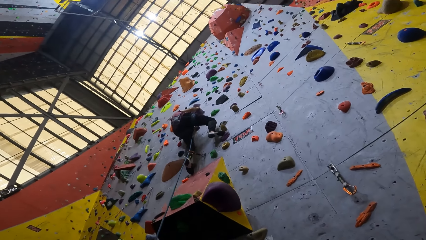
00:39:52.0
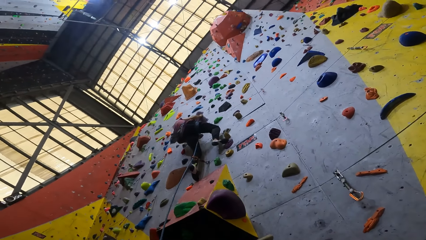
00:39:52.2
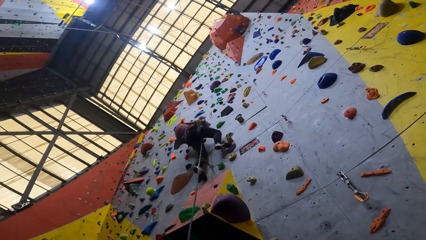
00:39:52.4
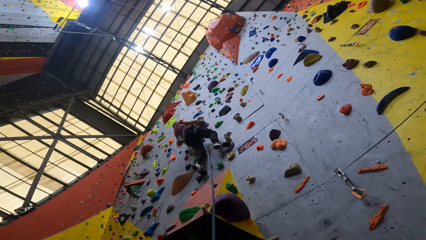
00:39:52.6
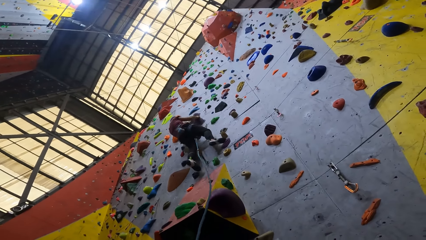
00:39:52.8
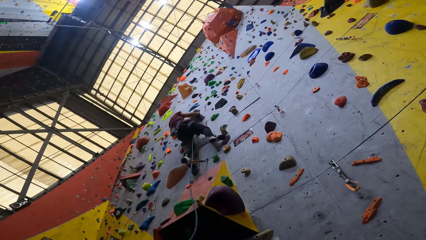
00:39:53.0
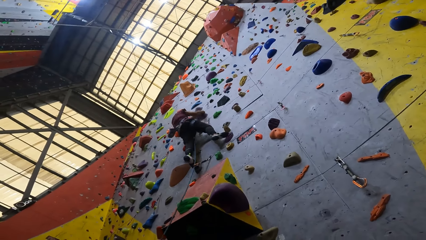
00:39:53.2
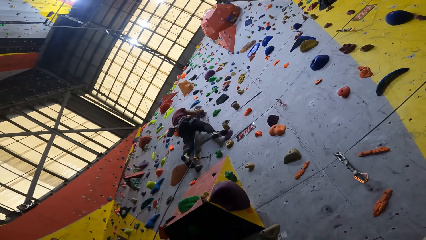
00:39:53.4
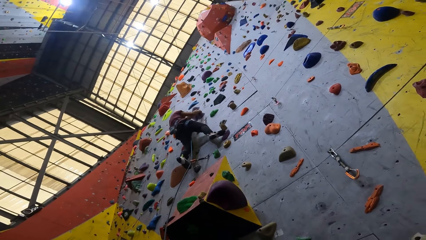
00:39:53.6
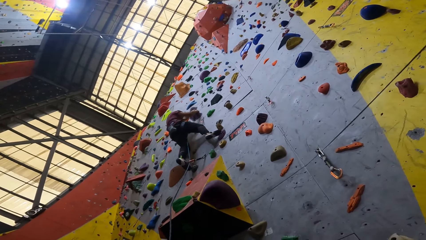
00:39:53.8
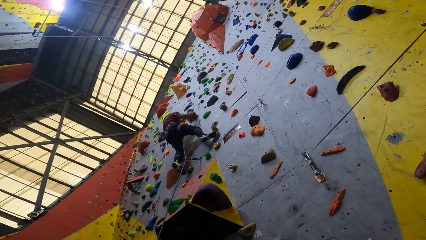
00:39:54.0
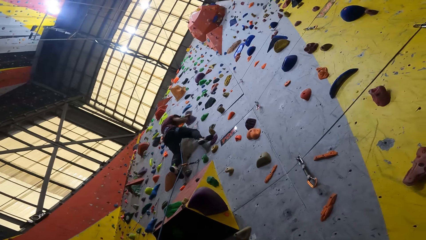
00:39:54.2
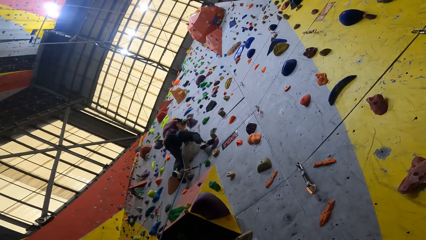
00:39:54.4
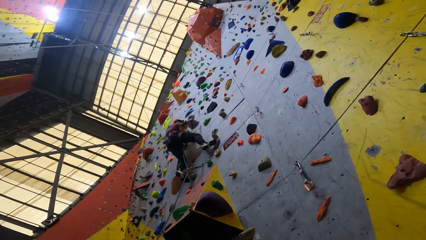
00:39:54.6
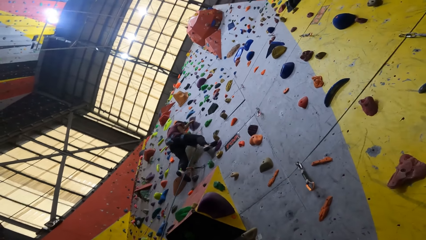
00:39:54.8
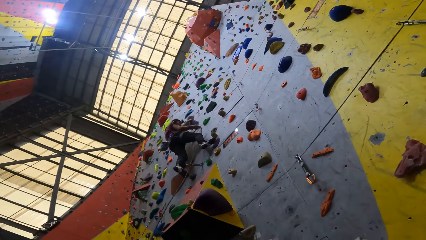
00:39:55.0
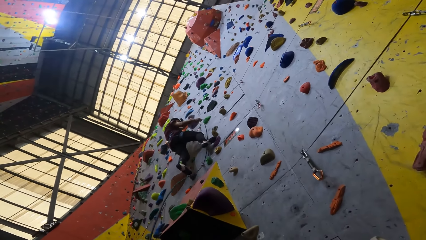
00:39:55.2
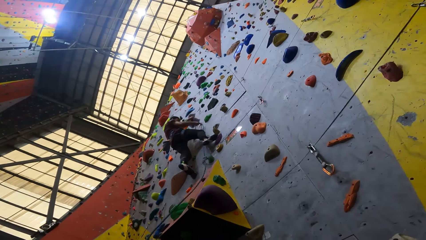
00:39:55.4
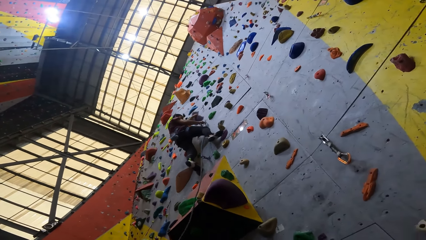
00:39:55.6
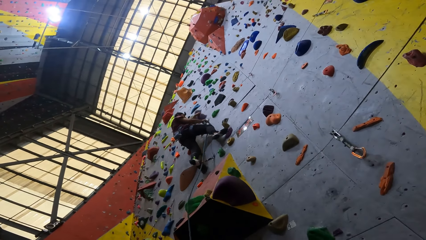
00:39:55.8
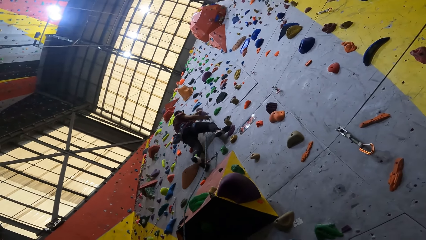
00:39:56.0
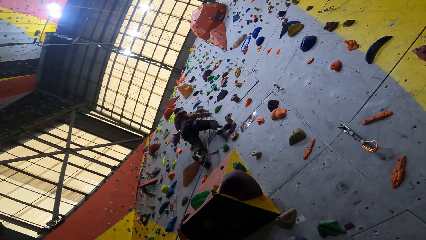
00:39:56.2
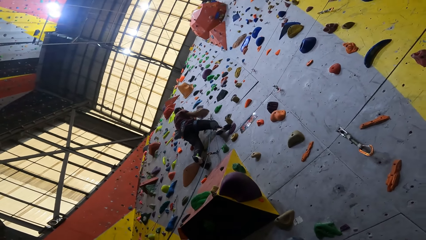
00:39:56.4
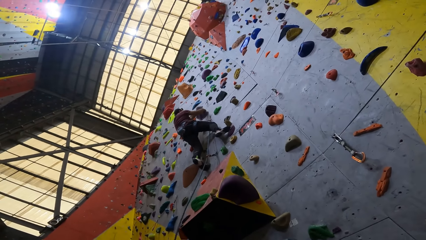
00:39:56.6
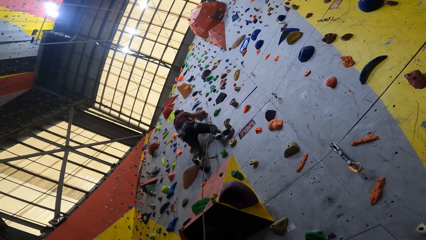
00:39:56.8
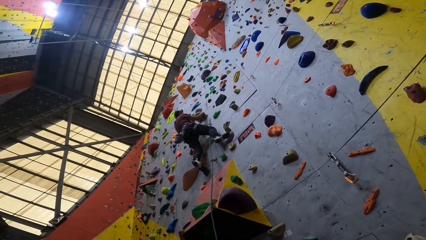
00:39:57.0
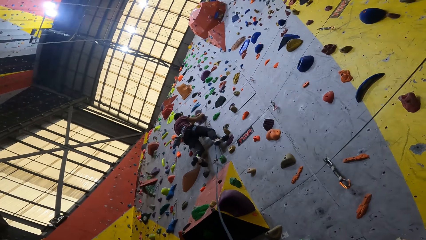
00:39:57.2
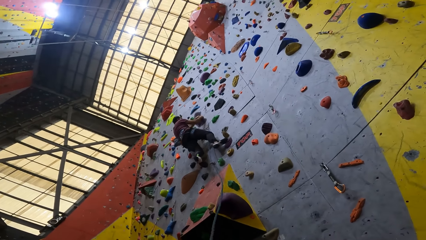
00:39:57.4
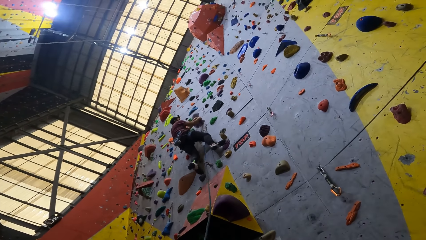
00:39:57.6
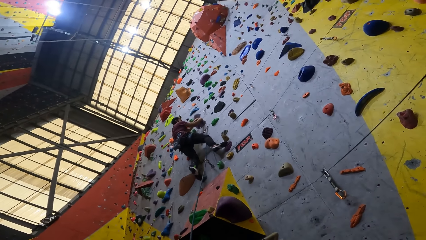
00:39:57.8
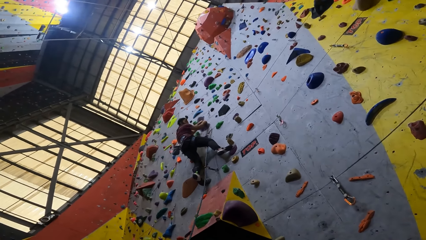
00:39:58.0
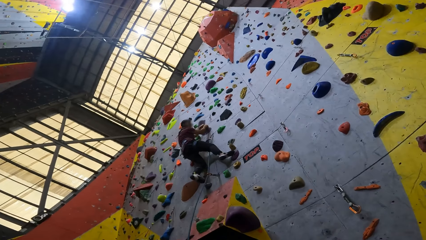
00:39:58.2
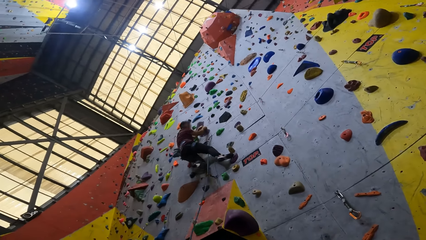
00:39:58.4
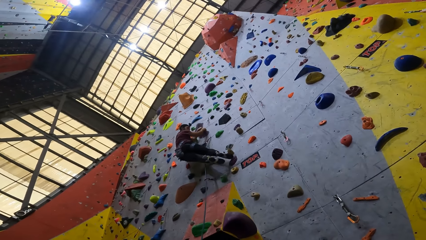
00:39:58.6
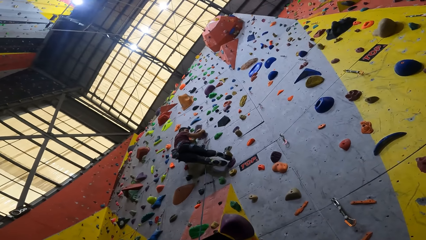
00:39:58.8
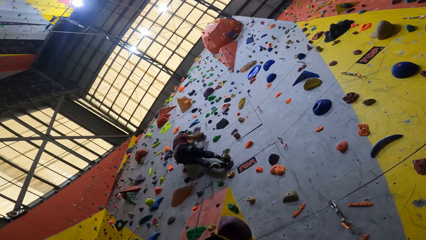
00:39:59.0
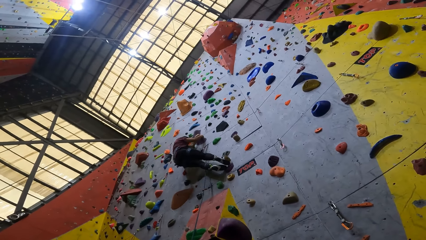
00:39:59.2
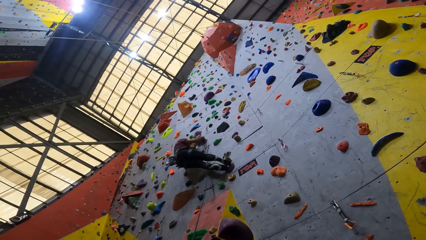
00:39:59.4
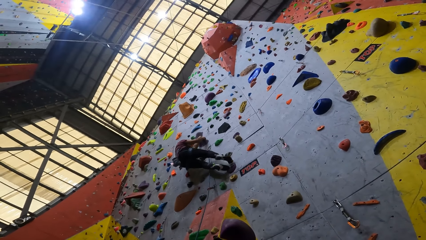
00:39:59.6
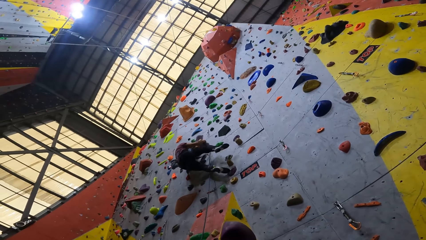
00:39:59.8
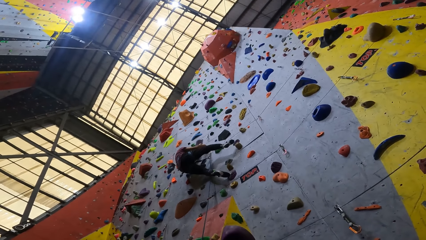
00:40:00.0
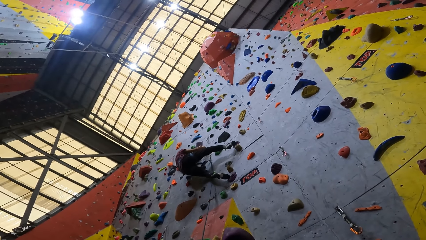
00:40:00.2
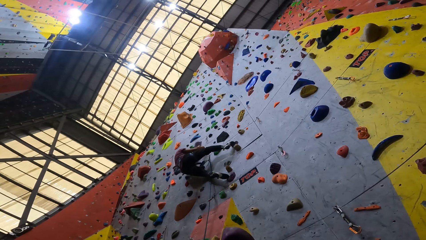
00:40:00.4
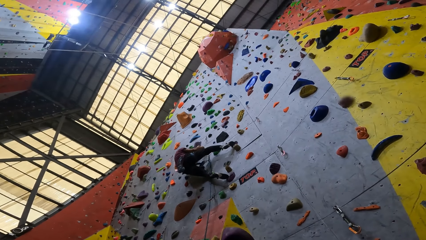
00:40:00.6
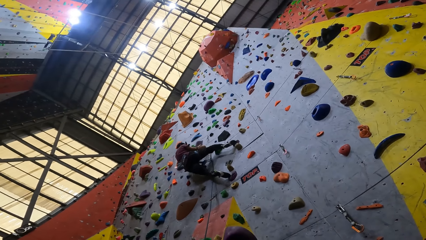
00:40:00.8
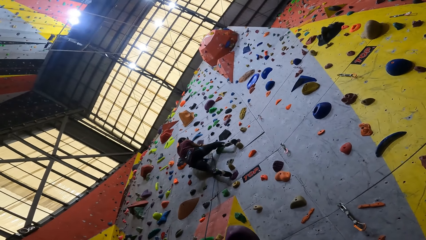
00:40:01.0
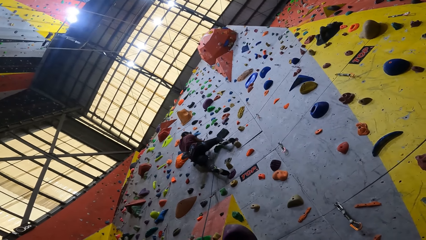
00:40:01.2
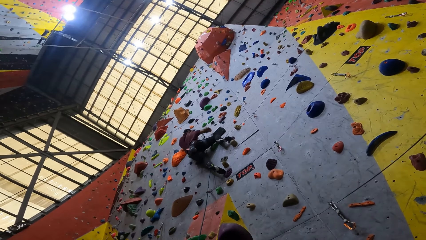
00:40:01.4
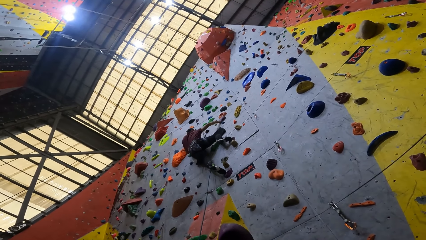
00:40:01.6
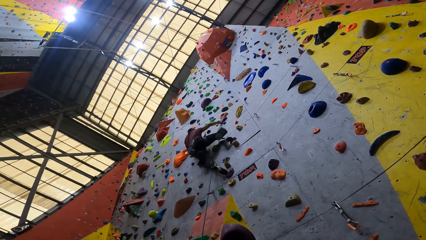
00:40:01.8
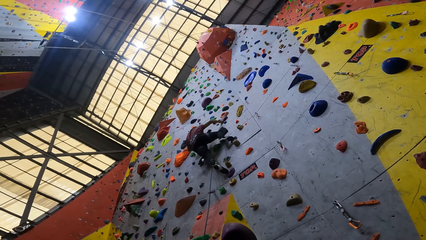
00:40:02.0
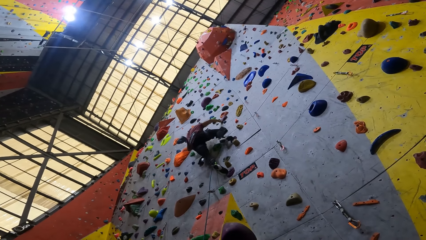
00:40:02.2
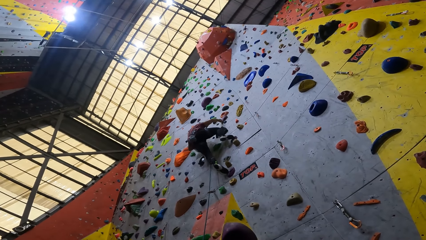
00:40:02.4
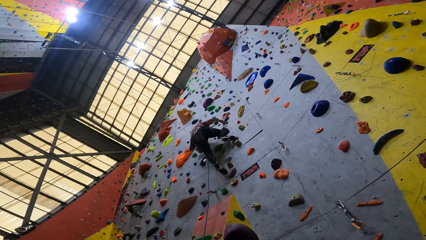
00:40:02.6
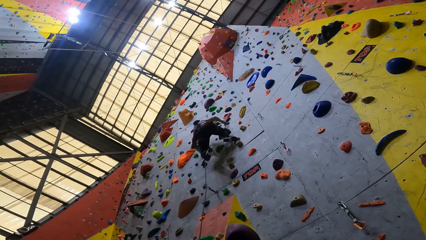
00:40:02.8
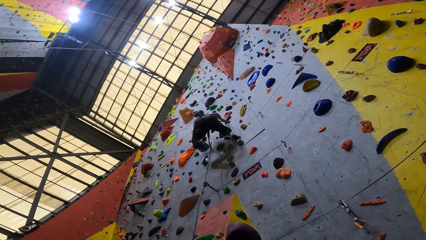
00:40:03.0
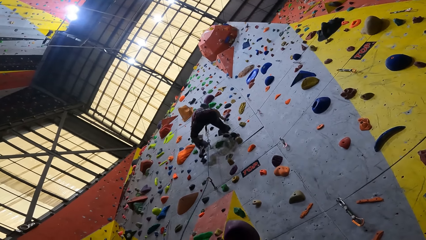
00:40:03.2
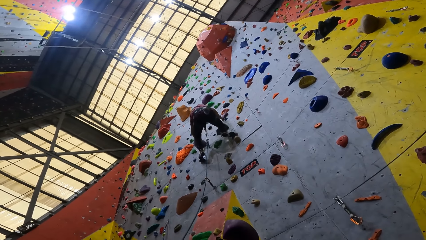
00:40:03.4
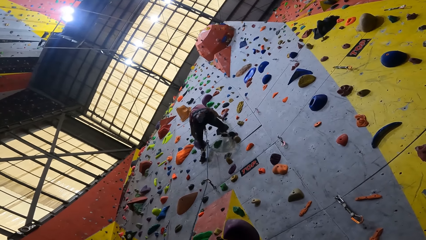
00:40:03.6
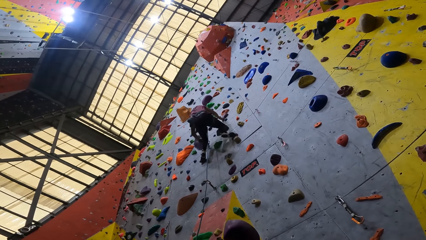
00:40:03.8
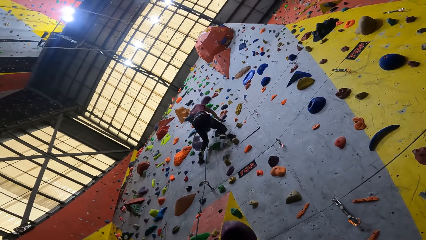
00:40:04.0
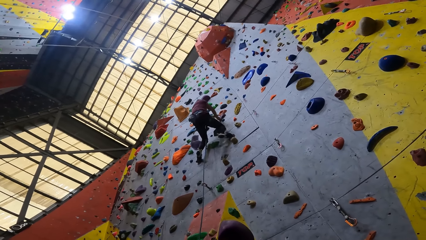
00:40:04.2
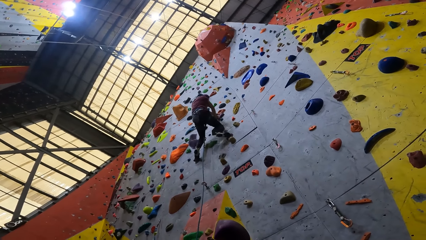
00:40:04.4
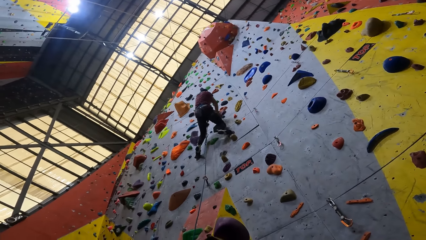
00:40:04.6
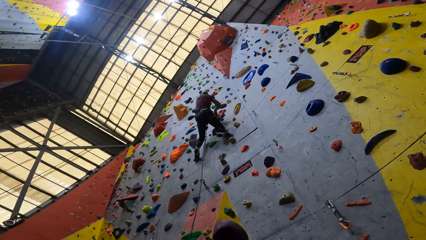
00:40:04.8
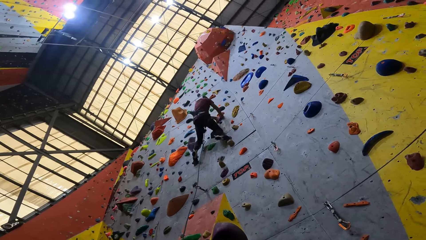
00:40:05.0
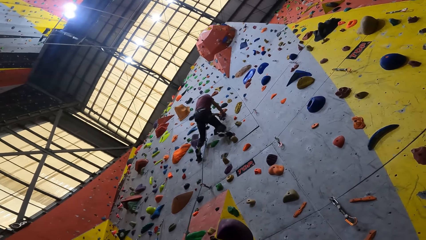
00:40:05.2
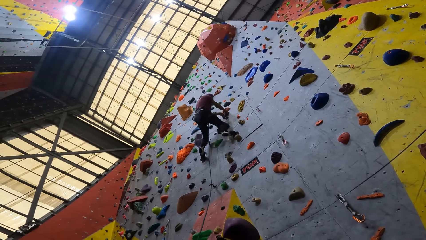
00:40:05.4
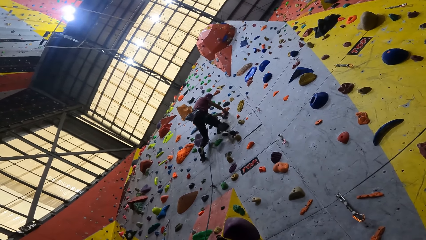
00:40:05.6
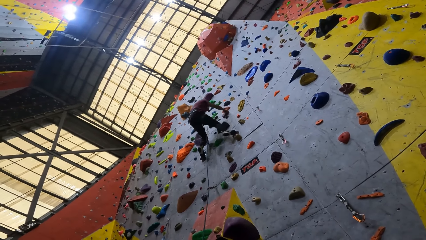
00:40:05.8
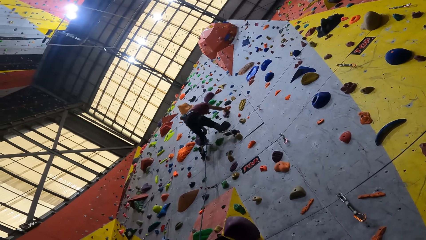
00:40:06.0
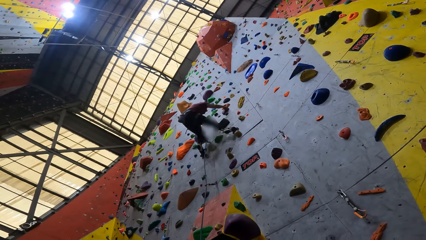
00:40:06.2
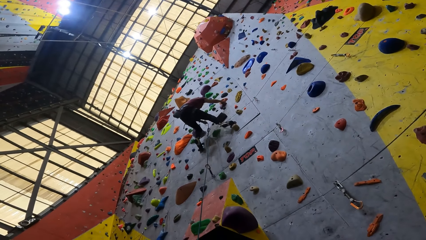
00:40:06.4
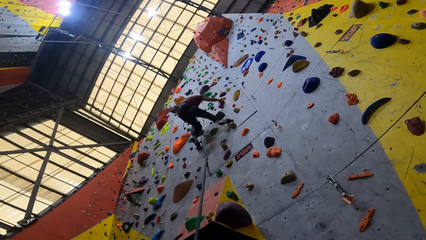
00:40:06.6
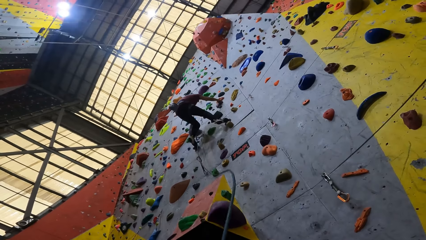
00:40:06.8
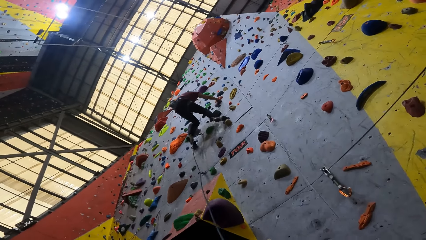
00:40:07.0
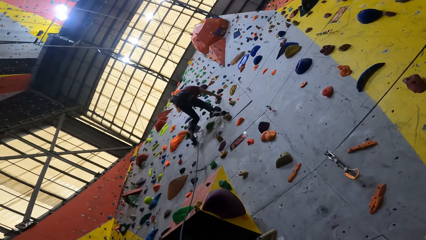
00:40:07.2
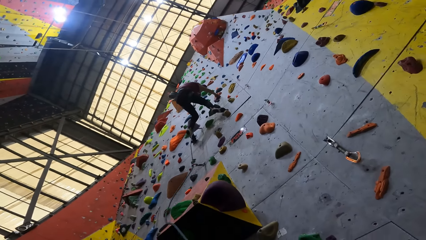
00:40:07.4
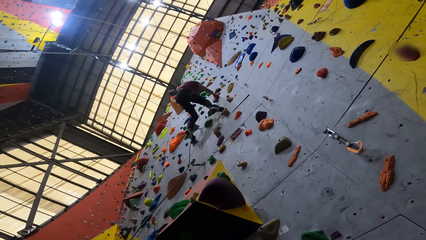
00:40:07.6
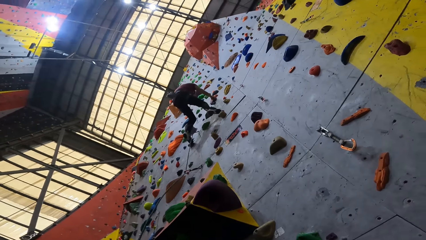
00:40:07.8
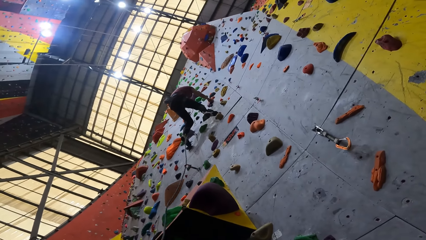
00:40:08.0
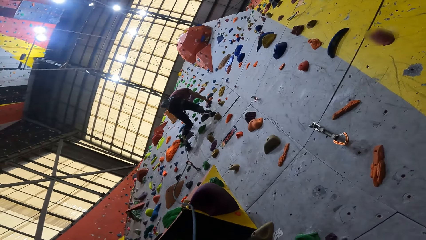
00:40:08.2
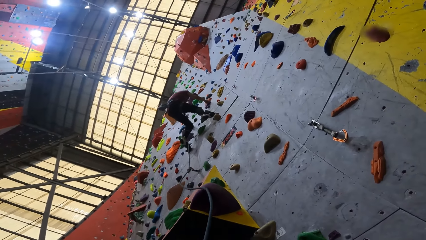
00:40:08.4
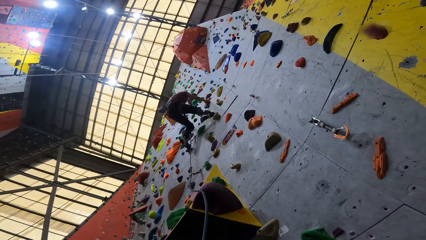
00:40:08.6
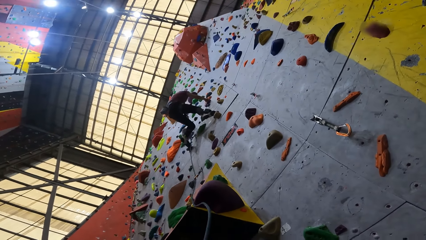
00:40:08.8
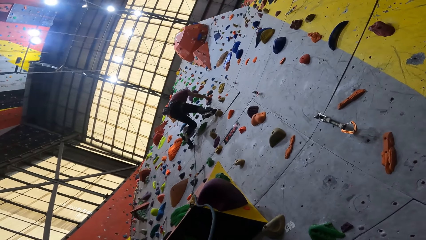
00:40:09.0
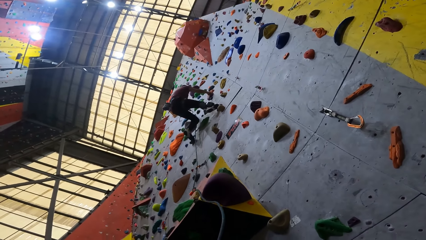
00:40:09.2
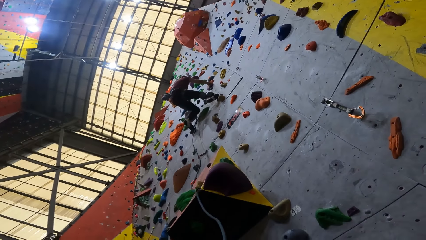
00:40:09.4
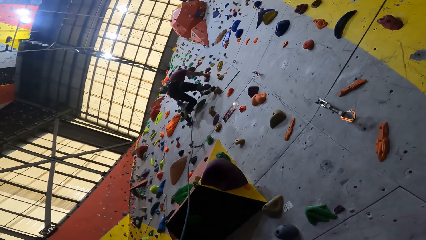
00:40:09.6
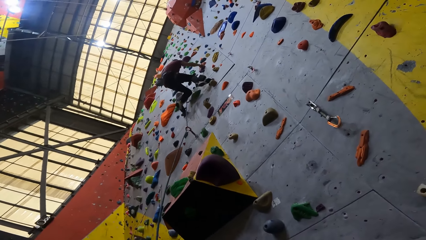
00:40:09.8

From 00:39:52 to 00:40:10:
A man hooks a rope on the wall. The camera wearer looks at the man. The man climbs up the wall. The camera wearer looks at the man. The man adjusts the rope. The camera wearer looks at the man. They walk ahead.
